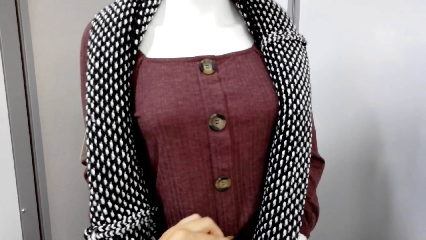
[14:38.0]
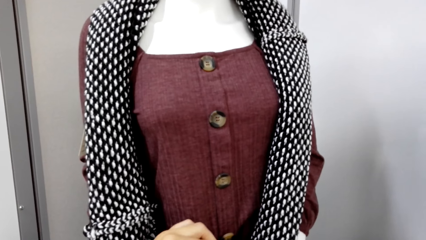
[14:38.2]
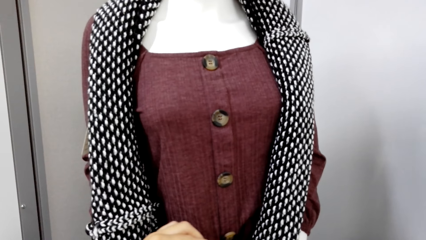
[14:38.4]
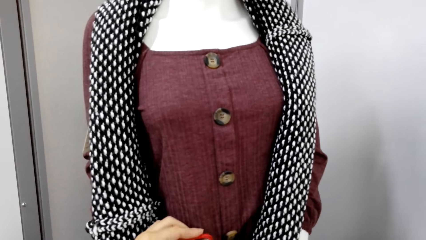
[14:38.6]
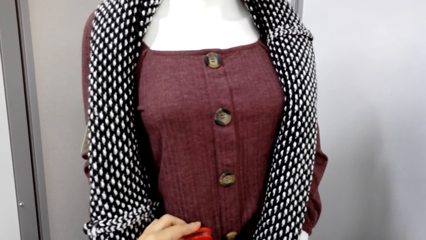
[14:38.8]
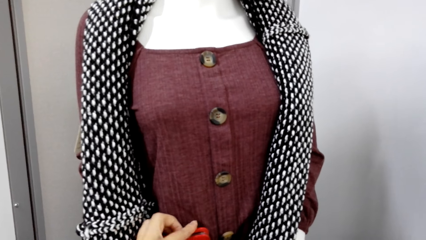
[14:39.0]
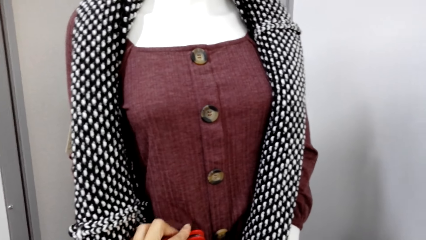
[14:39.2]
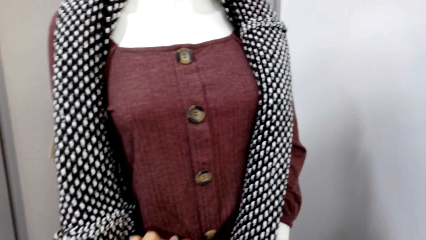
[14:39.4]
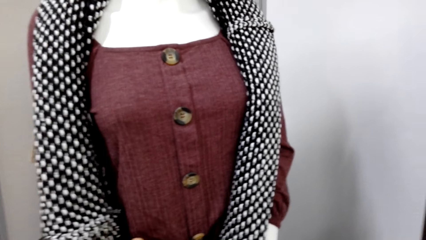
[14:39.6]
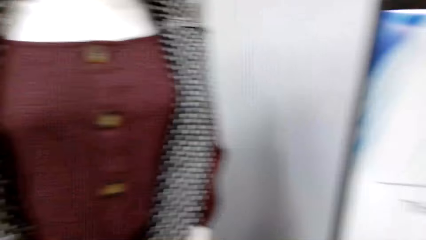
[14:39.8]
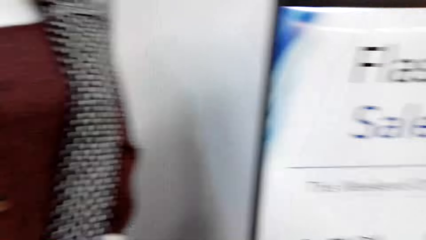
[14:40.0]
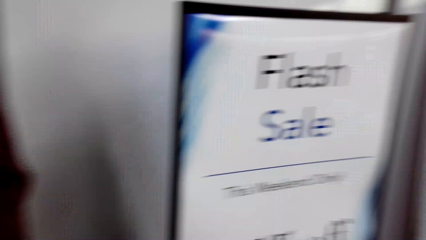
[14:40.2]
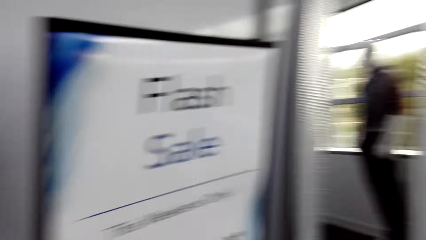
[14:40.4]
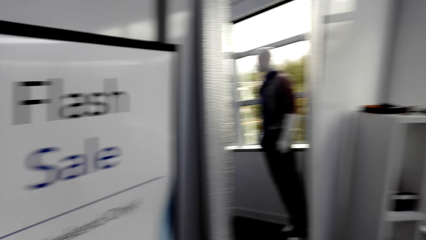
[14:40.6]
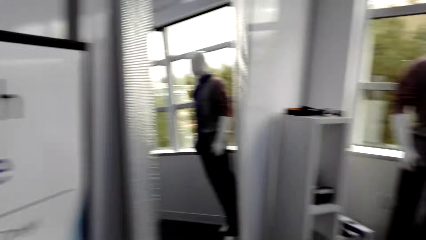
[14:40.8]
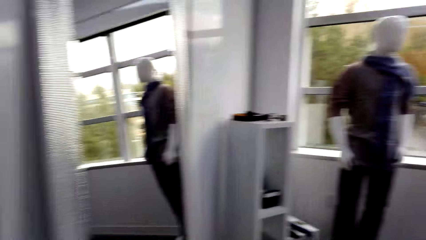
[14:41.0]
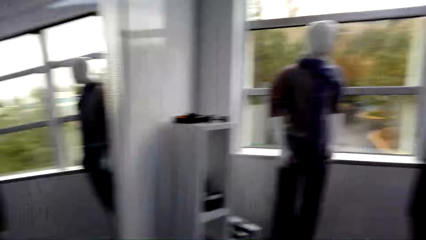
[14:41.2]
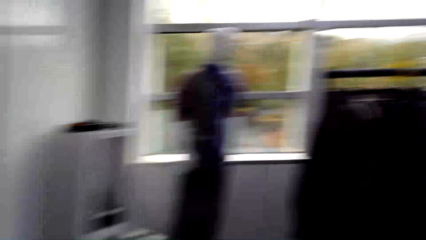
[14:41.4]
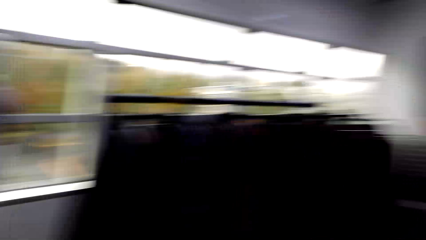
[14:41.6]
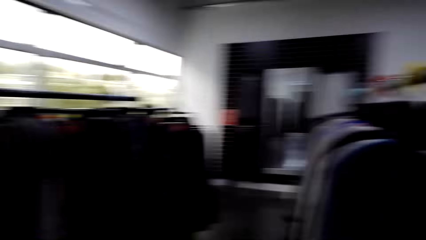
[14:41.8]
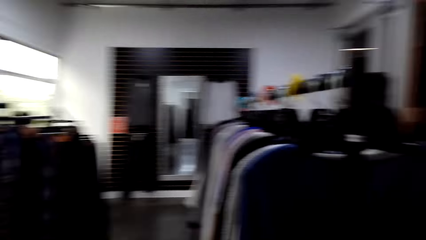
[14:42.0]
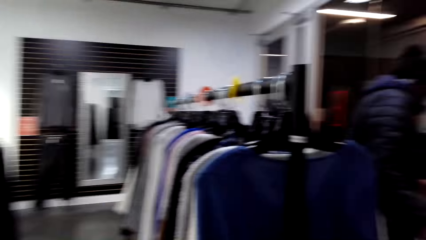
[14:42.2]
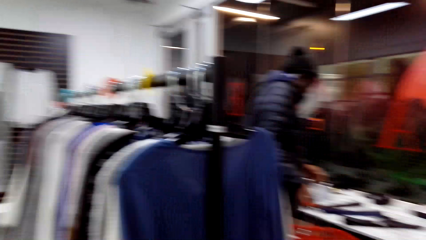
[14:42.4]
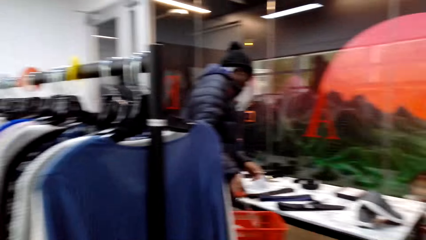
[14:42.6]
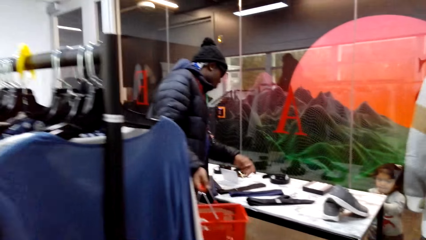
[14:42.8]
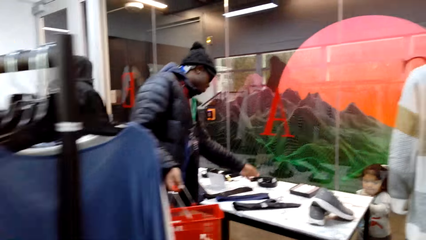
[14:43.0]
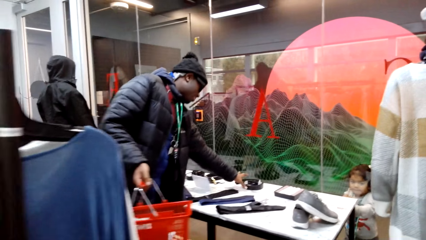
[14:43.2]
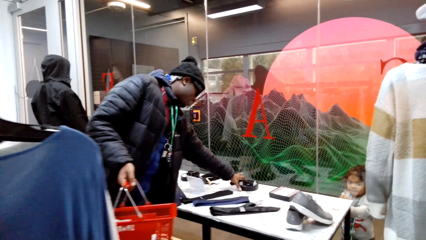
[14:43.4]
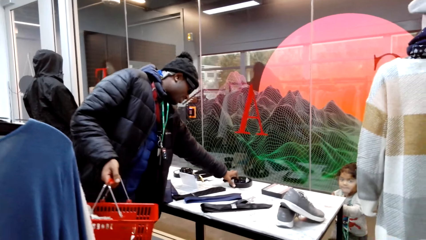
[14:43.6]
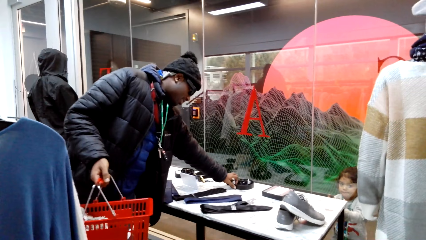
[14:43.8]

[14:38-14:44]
The camera wearer looks around the store. They turn around.

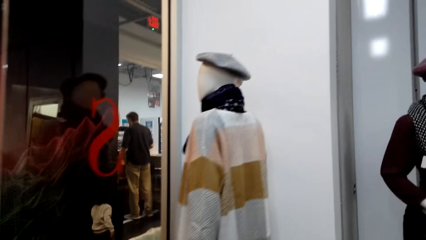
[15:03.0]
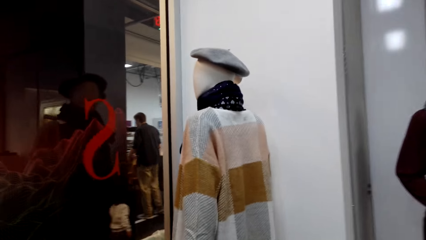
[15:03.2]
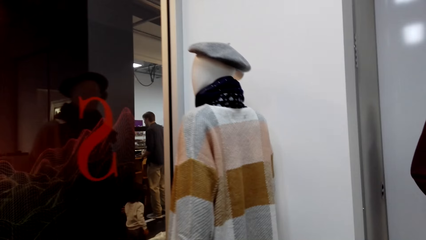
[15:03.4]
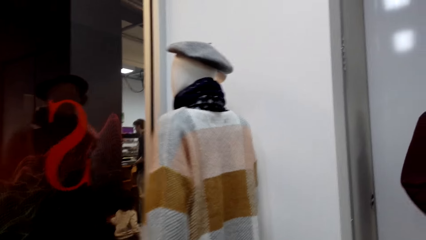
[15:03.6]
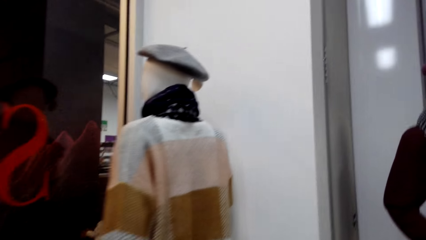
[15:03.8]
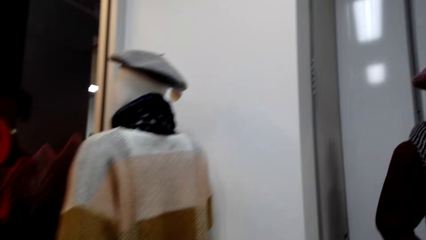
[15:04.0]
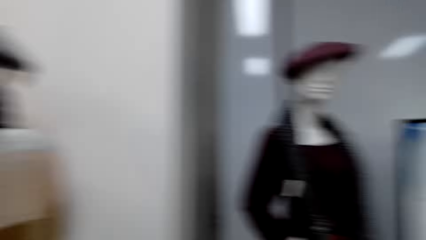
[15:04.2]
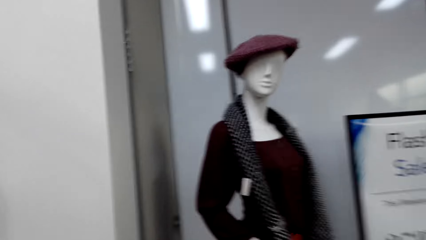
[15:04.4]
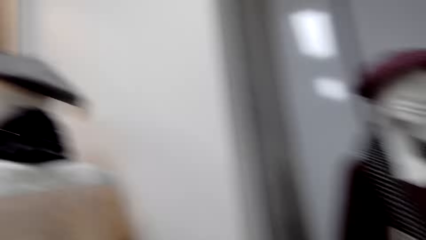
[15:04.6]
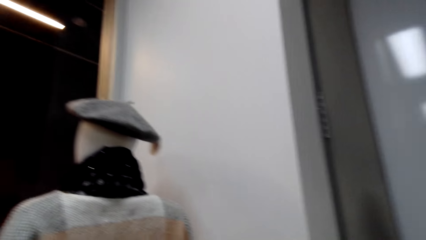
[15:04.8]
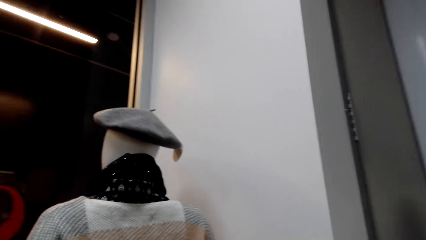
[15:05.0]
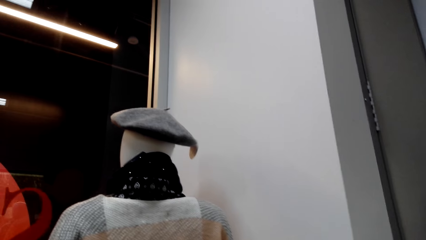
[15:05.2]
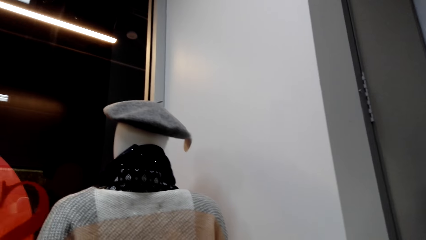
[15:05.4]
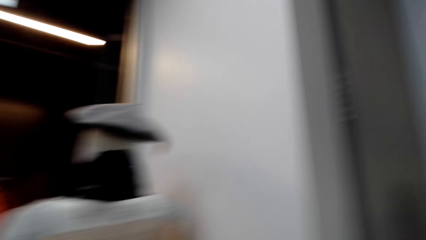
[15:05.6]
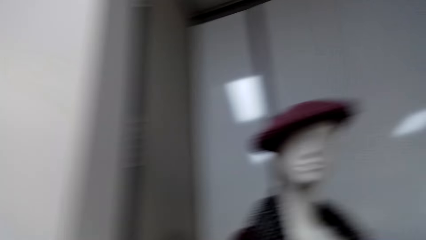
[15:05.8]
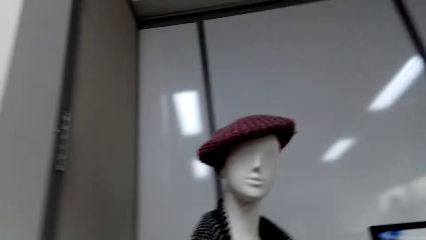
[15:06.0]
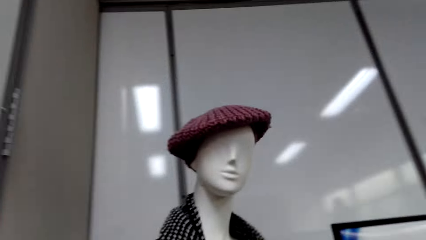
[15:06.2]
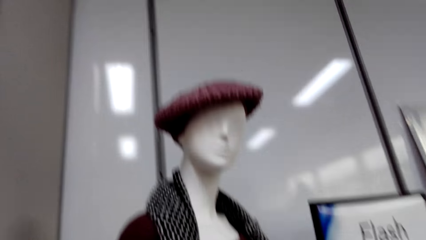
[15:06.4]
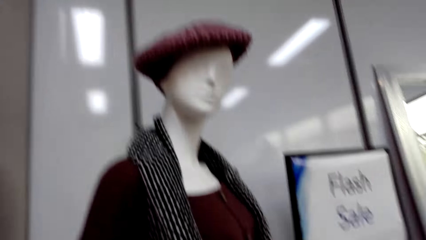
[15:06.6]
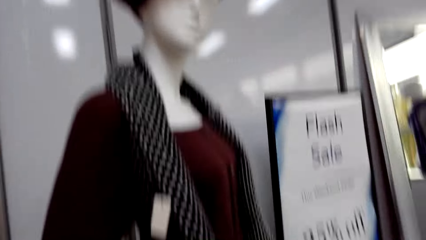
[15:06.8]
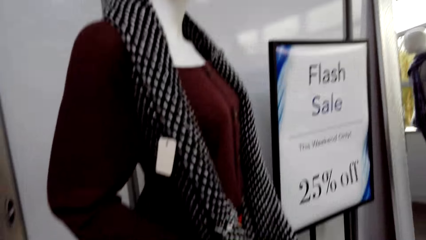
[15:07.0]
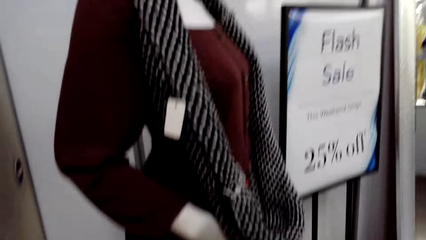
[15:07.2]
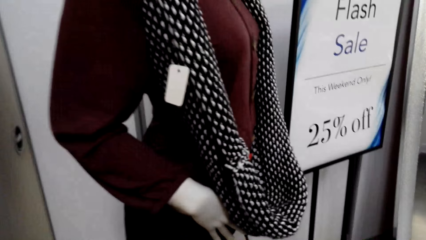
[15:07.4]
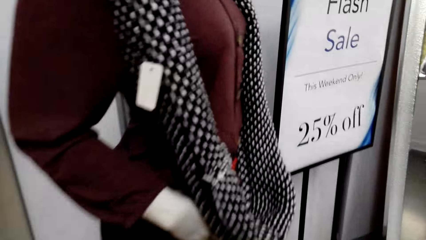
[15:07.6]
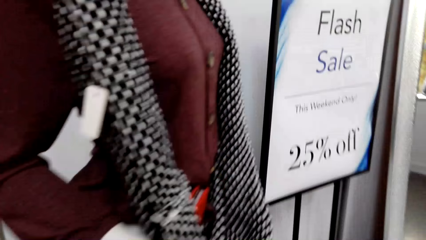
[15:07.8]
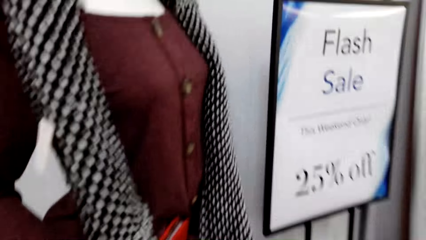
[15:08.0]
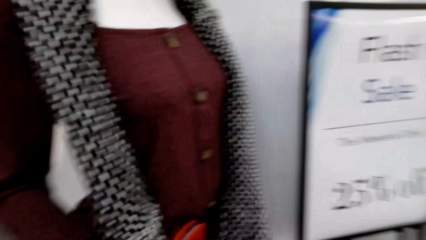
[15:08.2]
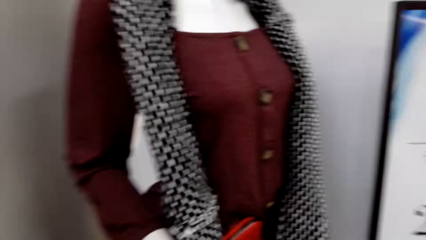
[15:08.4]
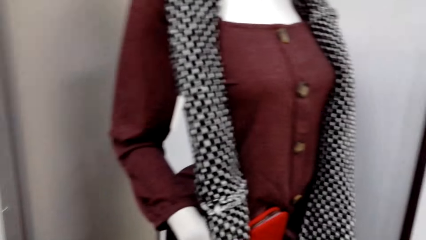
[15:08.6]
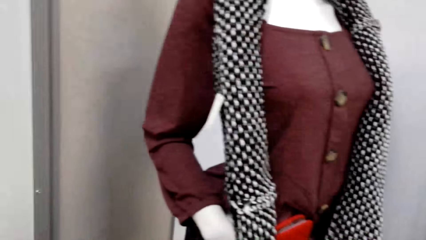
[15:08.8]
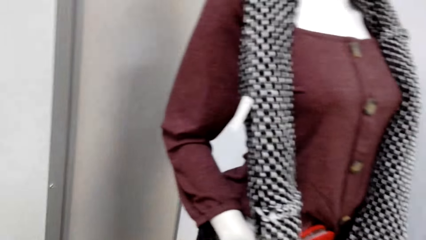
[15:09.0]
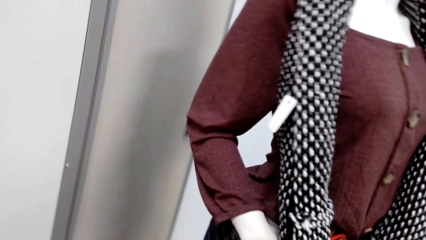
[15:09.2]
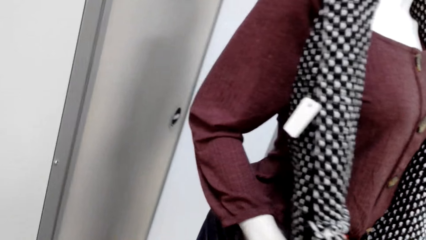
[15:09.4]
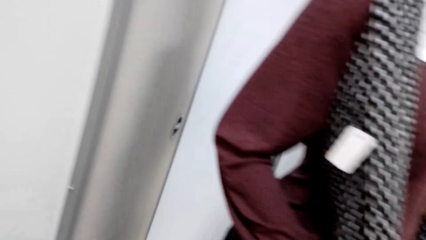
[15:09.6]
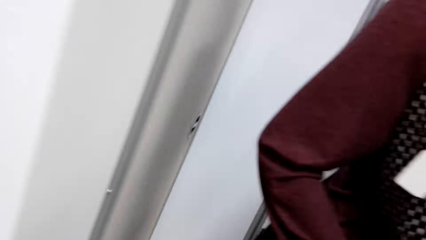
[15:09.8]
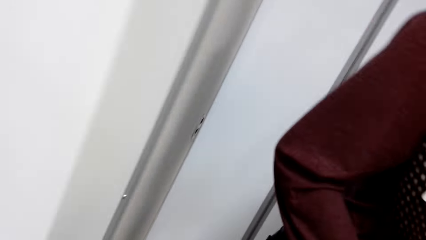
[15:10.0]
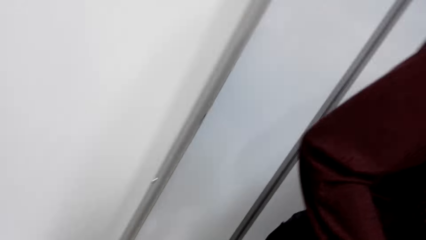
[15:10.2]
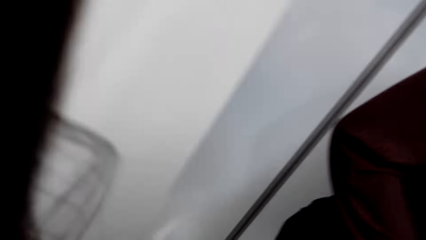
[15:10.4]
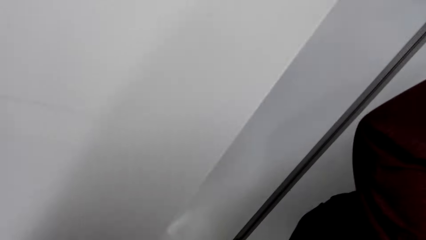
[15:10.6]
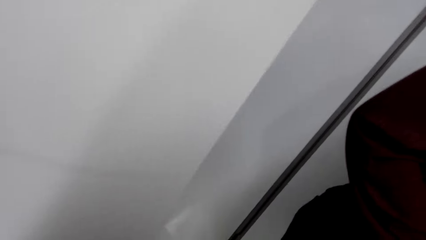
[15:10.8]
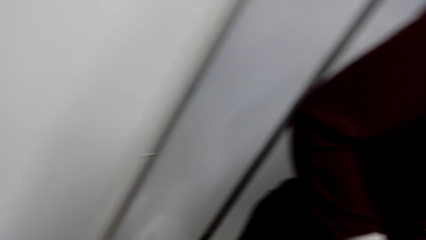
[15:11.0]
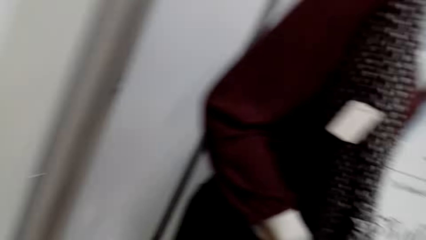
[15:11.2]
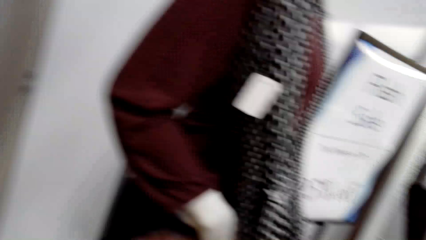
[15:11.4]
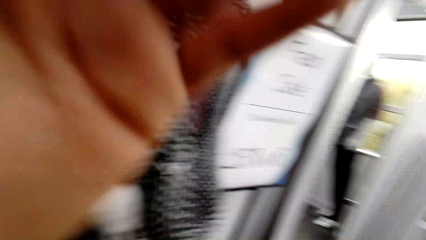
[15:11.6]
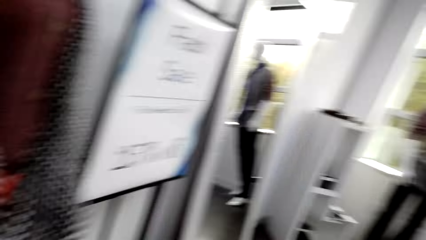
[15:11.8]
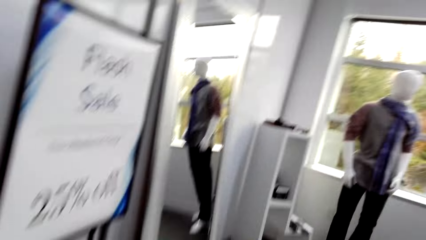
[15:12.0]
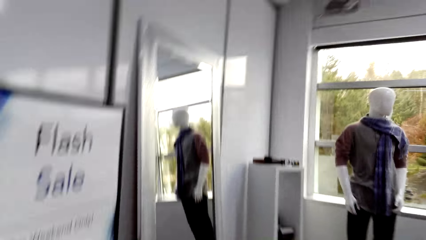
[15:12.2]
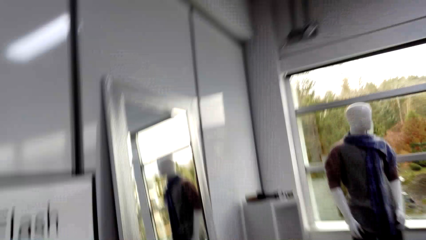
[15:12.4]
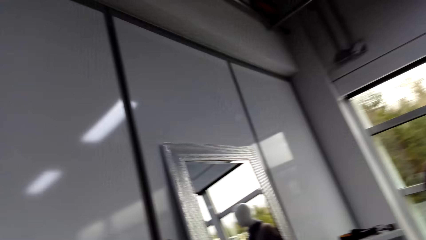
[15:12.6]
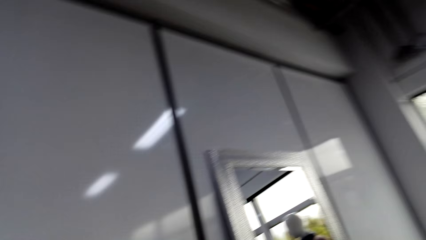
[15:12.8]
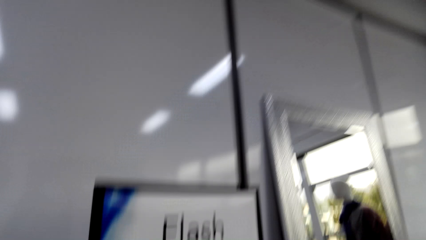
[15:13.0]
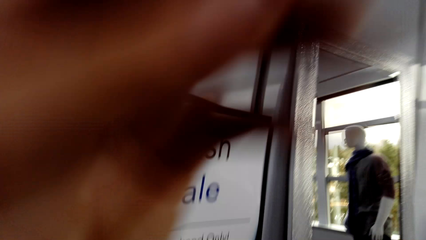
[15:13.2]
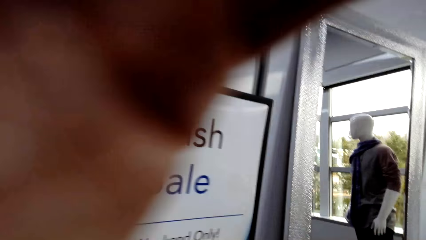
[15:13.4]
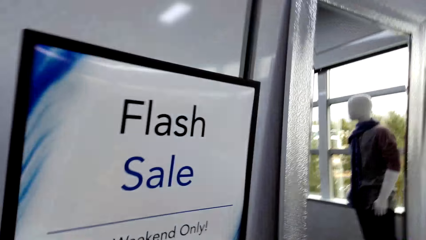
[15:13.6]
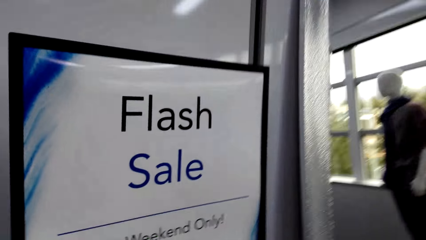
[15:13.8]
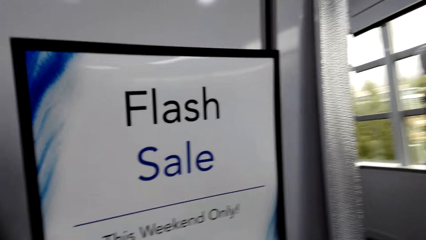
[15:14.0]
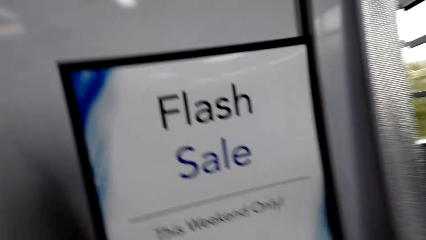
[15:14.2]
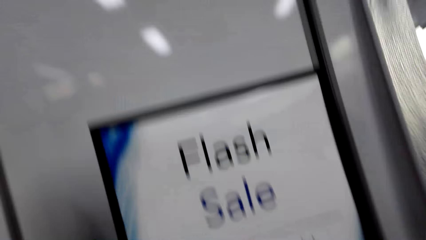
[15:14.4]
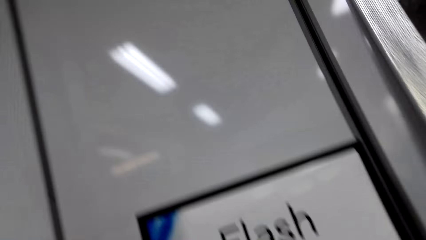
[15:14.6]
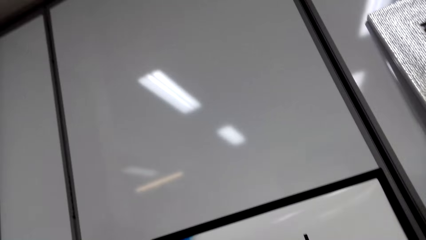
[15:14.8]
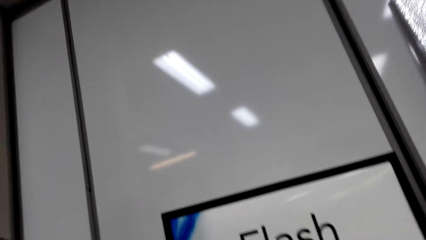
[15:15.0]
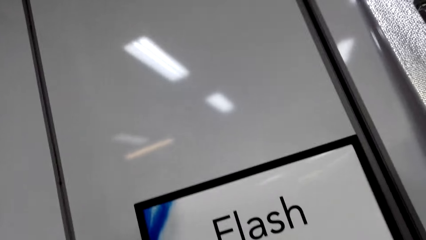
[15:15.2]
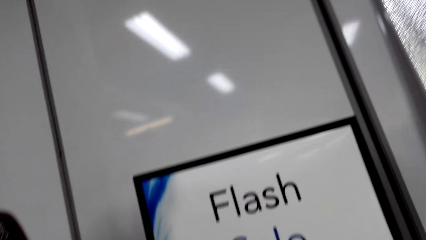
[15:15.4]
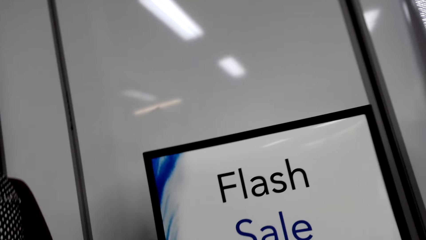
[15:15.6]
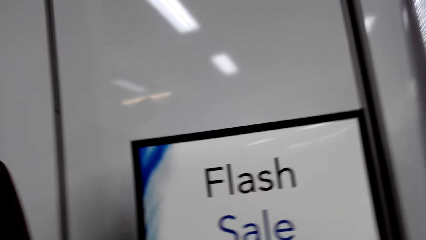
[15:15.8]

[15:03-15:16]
The camera wearer looks around the store. They move the hand towards the camera.
